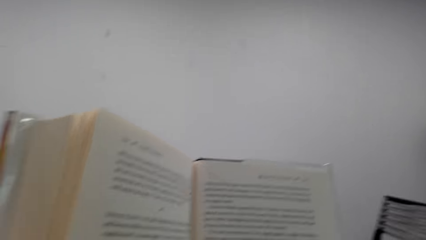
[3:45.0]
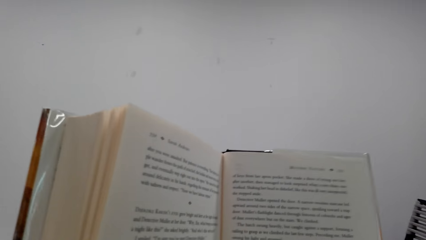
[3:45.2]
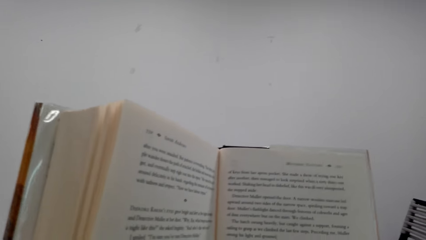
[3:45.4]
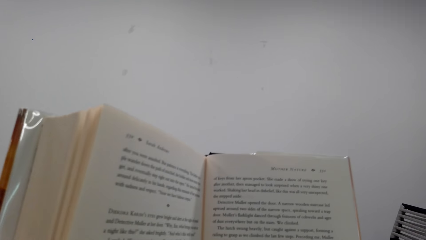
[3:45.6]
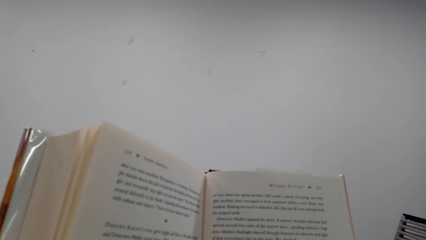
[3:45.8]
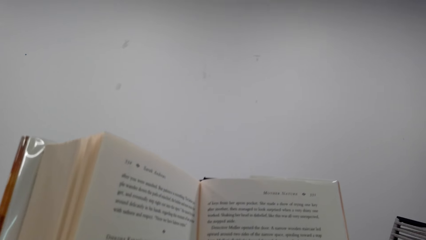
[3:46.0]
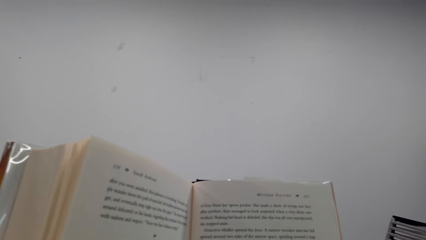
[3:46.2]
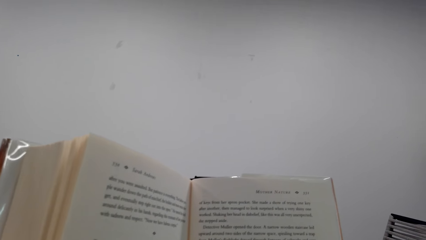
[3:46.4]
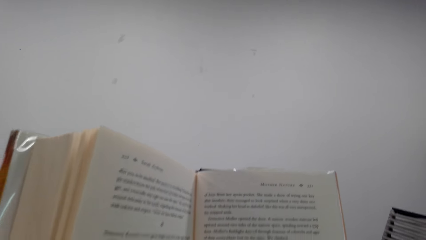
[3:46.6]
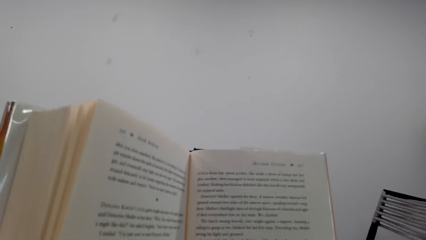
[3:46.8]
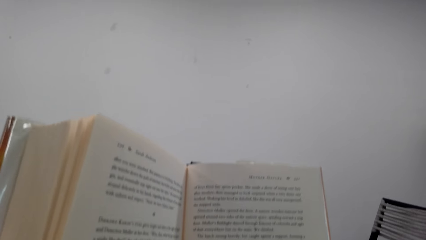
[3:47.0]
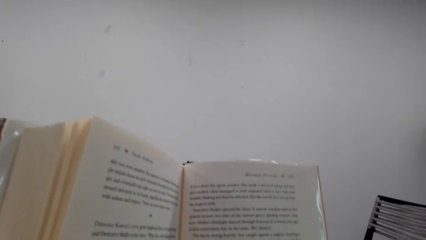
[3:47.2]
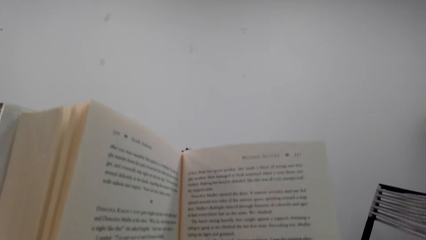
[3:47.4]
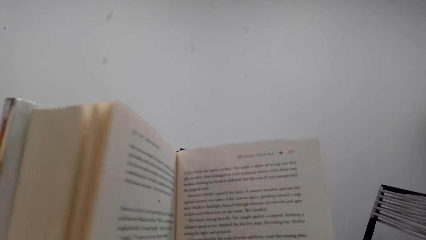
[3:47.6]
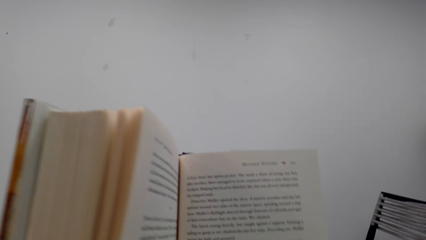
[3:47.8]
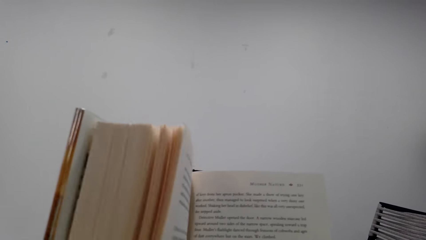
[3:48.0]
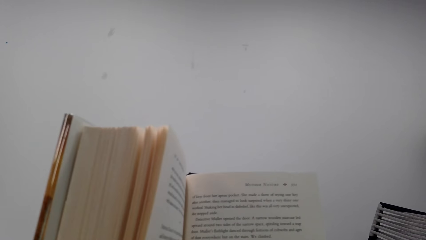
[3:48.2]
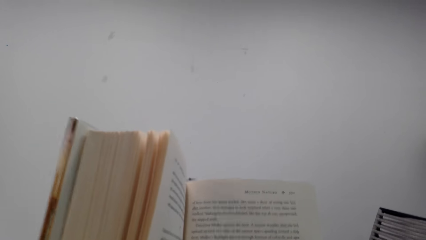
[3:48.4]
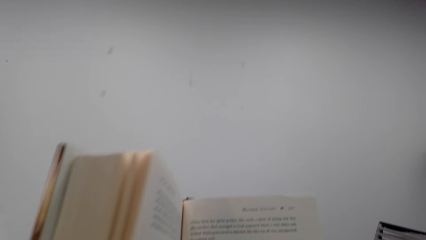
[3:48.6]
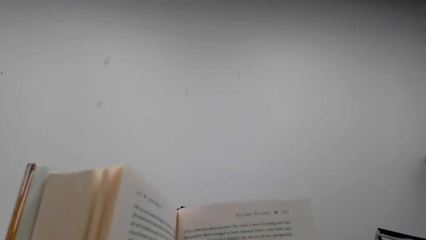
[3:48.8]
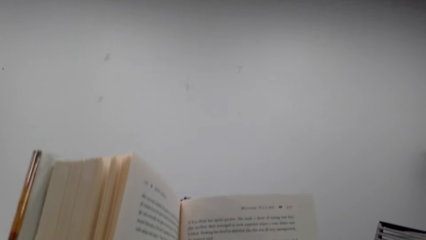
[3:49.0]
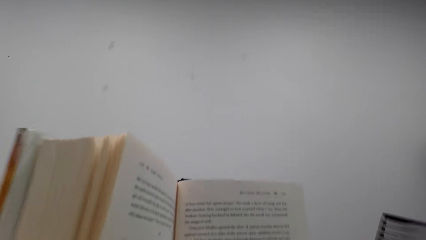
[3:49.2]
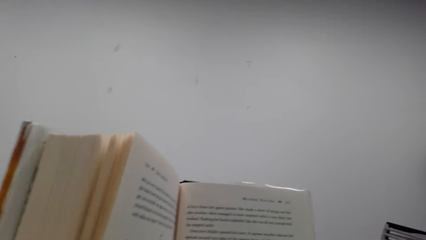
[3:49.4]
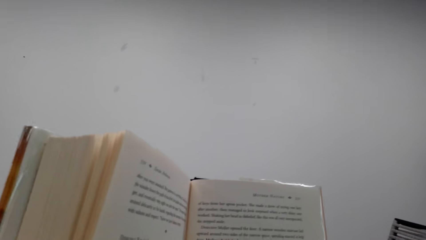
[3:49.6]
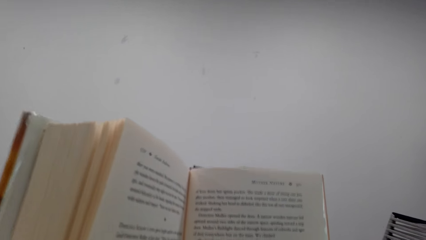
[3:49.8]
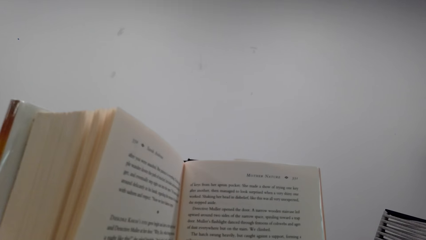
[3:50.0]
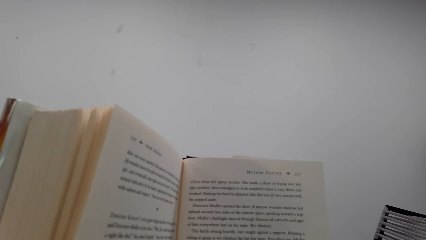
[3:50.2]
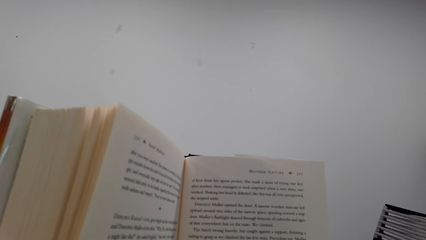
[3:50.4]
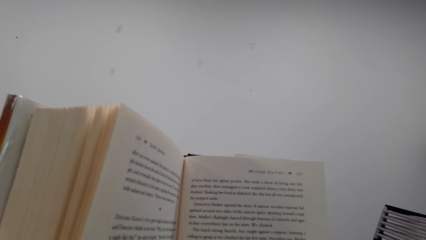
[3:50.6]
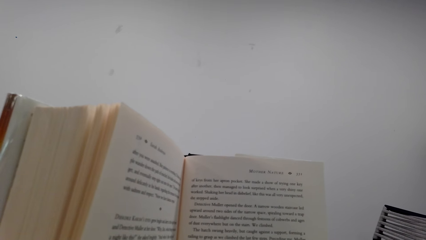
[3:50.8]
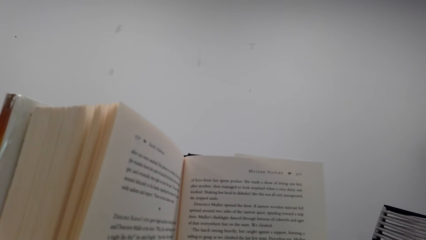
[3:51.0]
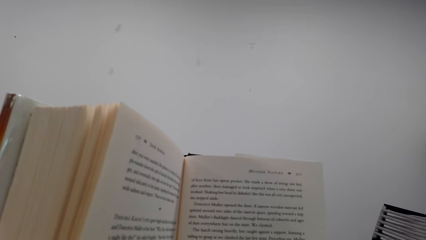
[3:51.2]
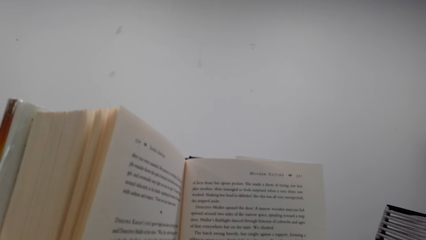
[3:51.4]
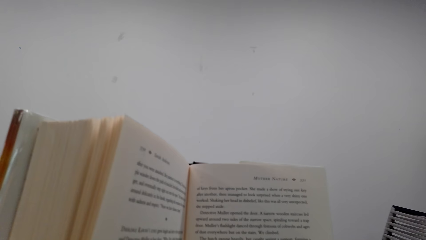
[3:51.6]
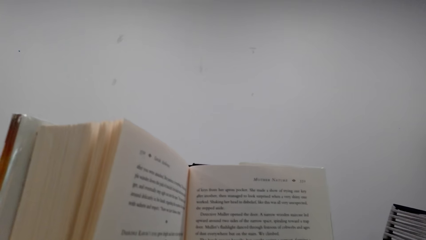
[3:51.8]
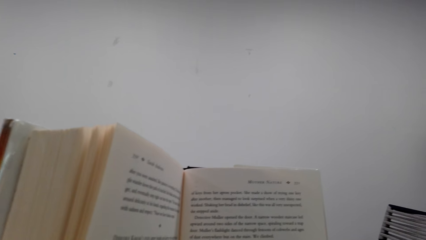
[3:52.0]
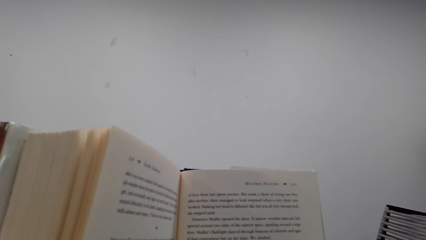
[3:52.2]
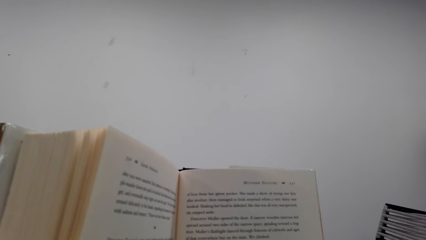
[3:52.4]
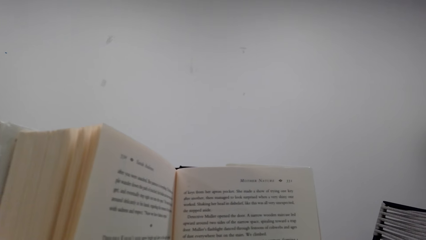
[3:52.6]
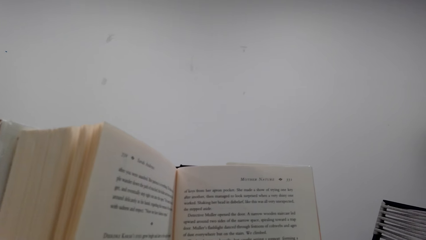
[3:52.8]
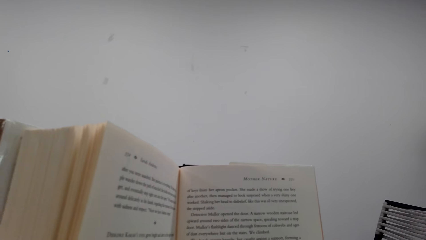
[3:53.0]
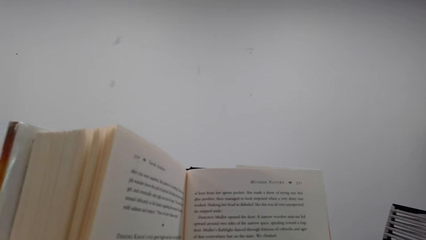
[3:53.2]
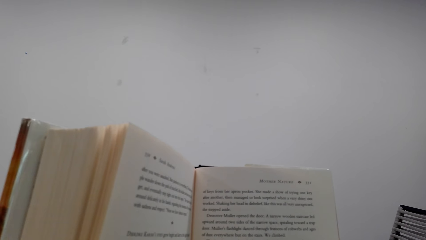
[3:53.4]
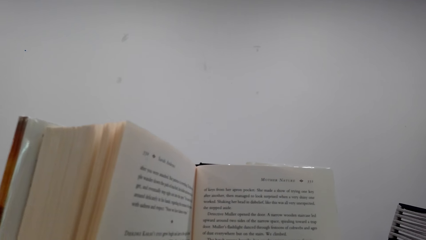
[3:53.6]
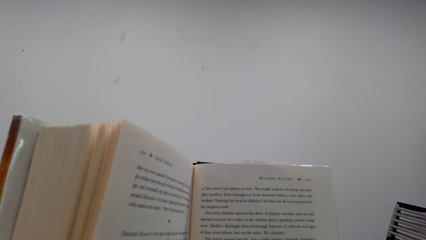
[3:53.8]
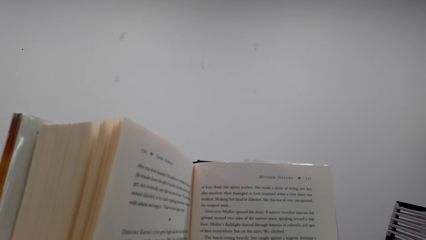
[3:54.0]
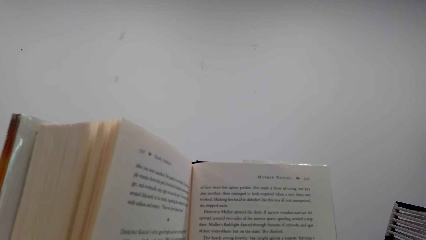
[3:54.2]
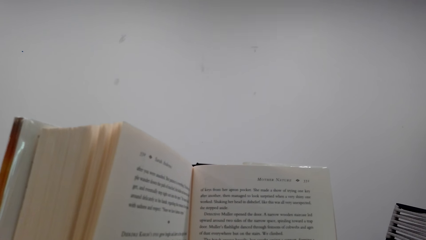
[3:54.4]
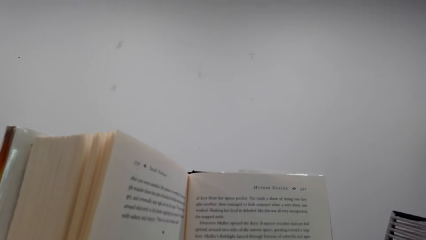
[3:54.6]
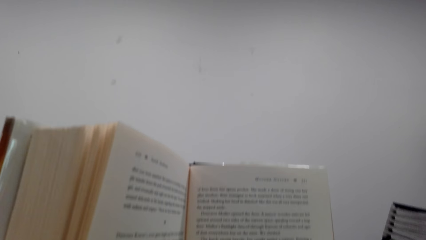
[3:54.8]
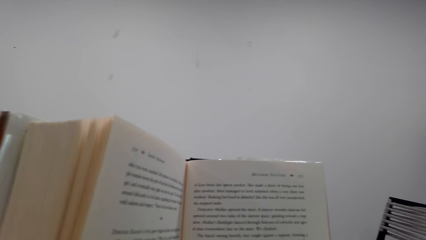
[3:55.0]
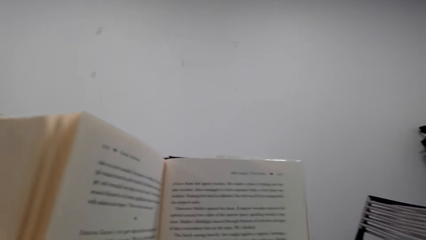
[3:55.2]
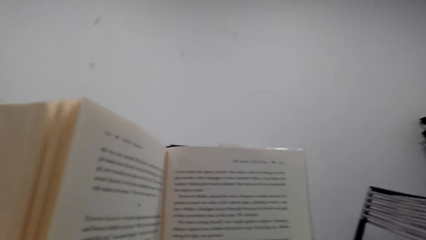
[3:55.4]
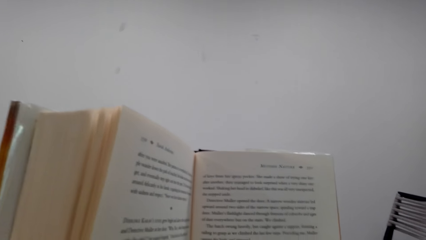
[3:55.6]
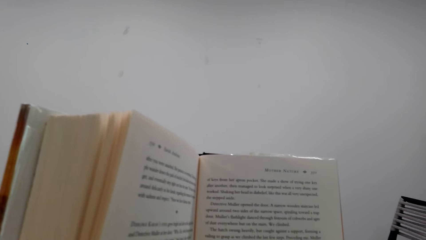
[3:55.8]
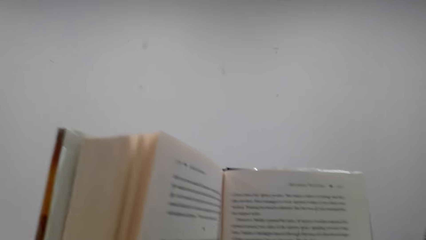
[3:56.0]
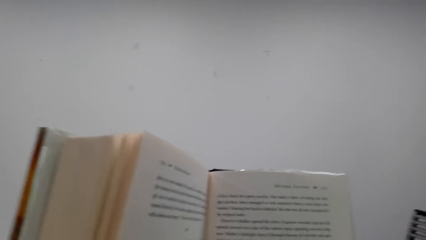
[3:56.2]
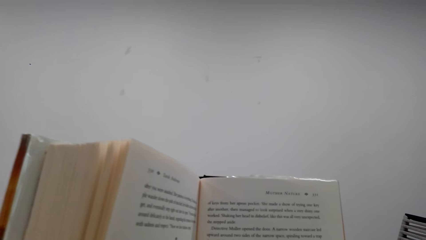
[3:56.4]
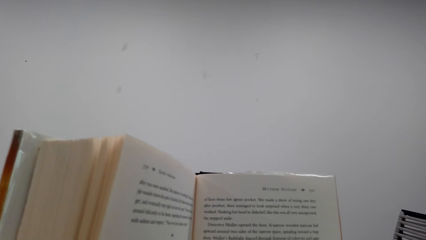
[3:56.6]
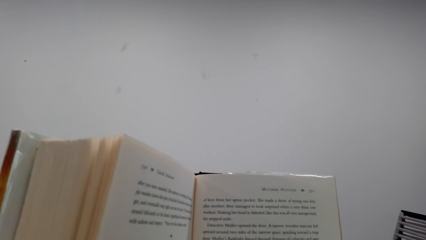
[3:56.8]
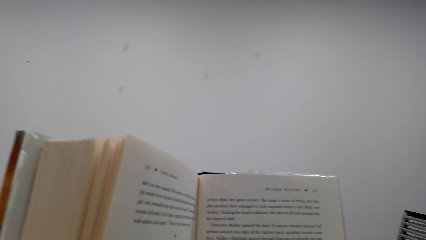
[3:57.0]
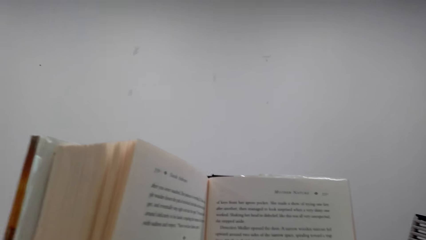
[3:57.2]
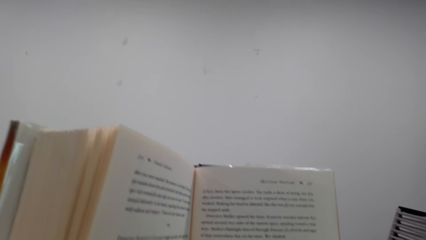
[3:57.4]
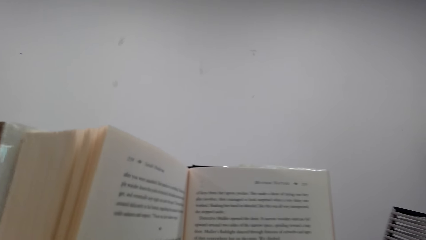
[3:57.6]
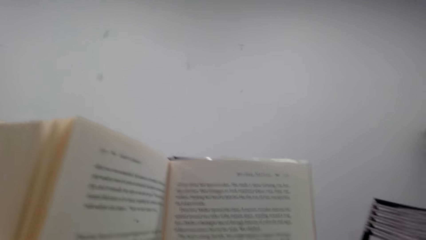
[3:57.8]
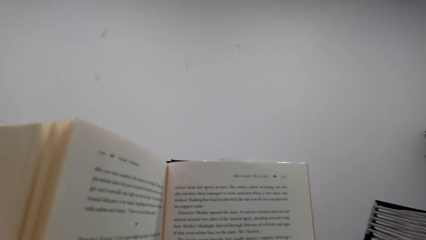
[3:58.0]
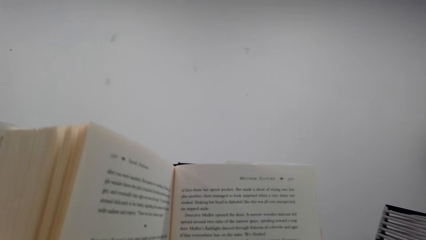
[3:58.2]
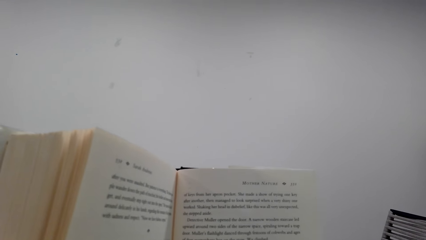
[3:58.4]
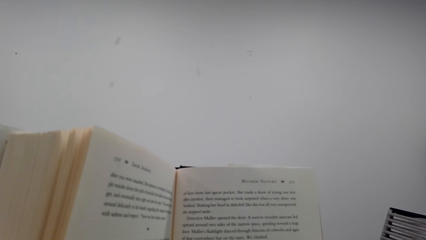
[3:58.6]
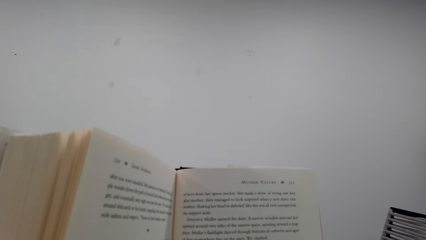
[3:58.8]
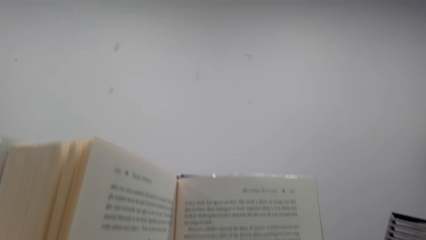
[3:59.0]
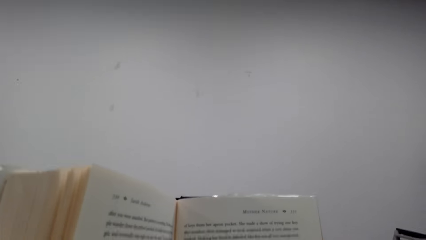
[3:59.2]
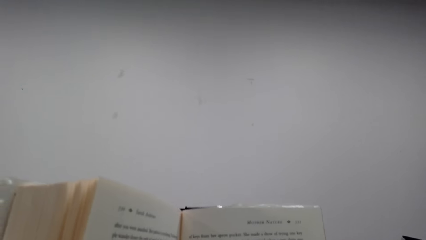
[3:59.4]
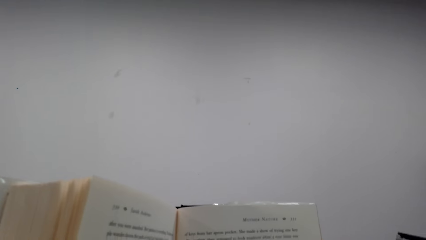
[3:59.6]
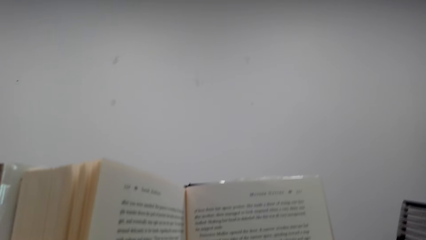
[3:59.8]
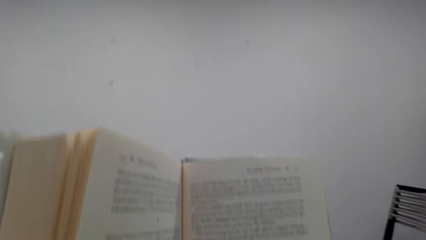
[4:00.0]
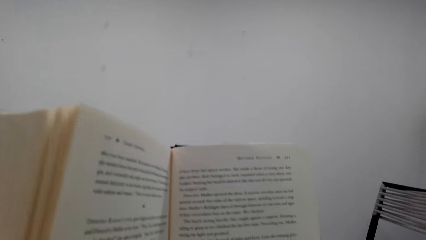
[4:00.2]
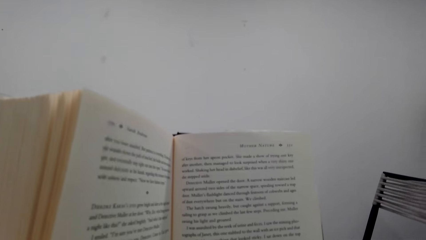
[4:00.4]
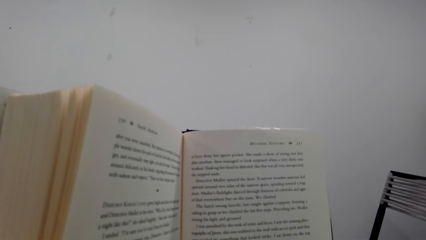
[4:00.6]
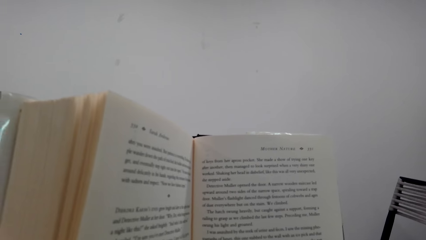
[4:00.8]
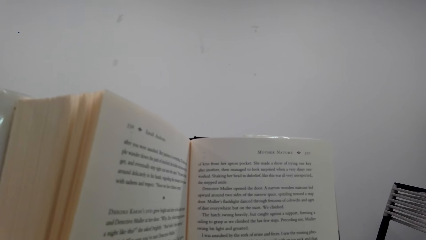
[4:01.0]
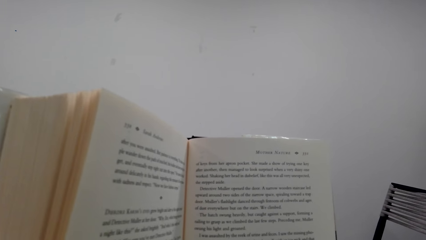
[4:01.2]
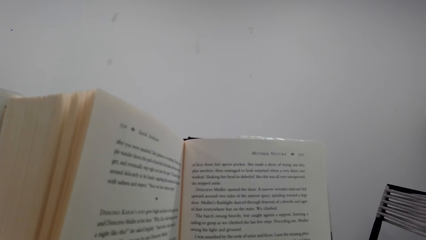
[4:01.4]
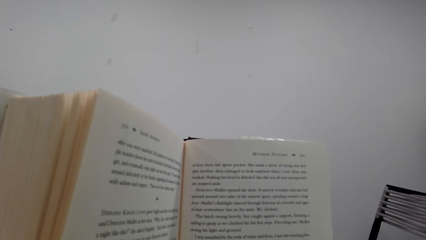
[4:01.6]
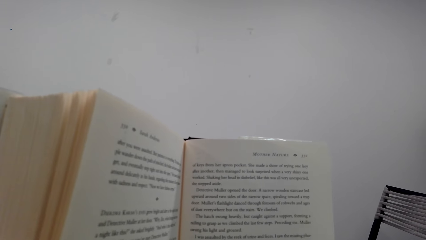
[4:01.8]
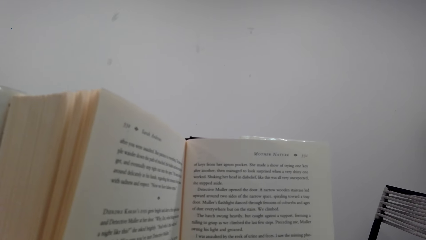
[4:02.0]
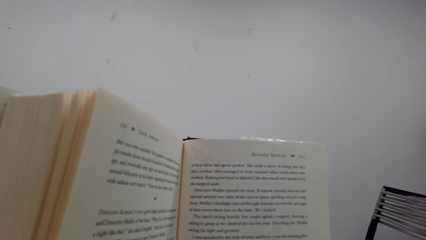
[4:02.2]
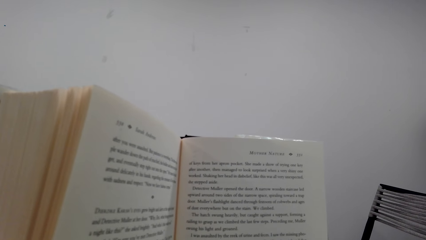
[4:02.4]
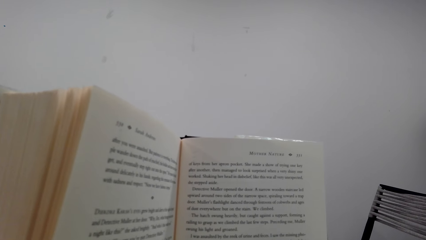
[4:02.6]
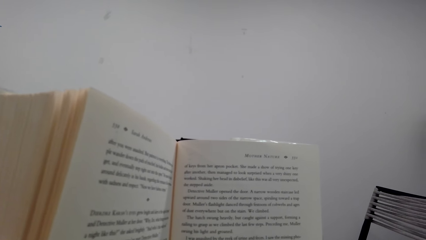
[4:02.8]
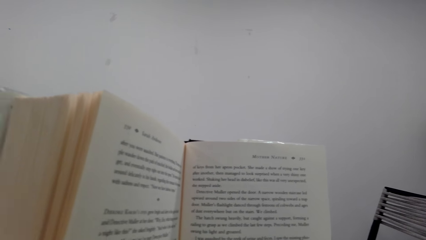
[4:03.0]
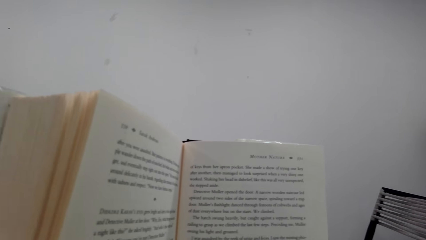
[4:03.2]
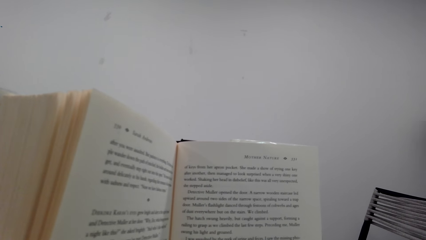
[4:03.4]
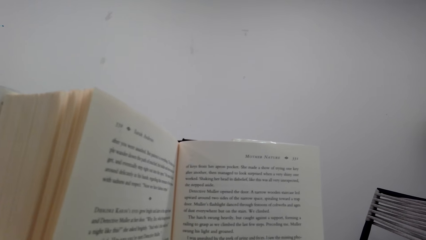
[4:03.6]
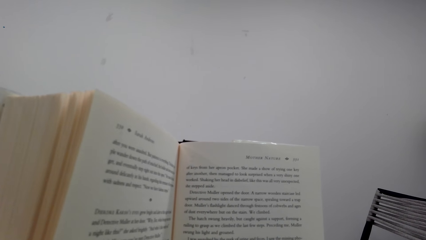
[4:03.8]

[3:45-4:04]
The camera wearer looks around a room. They read a book. They look around the room. They read the book.
